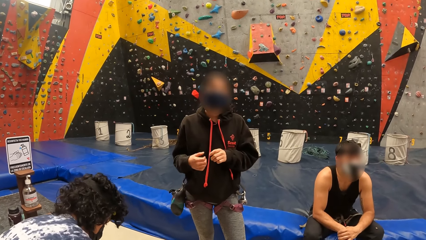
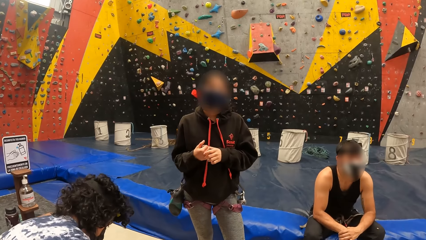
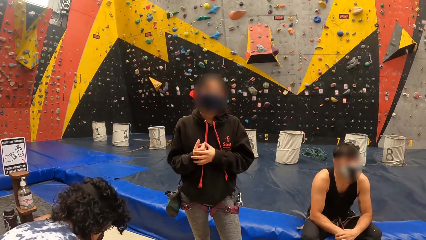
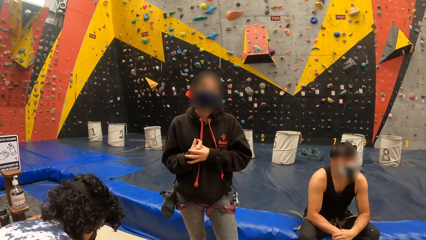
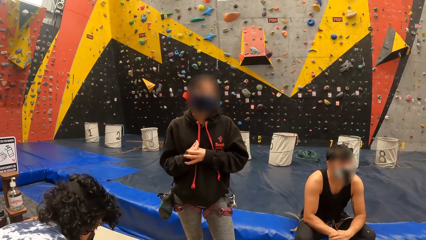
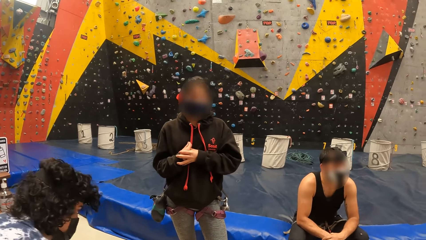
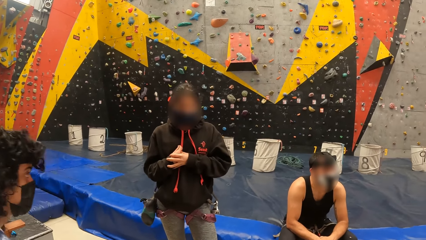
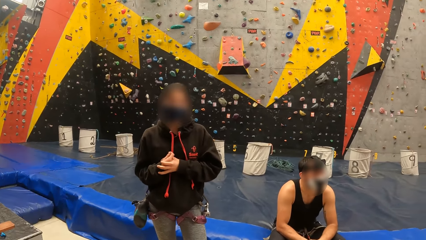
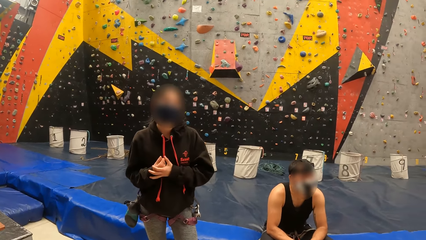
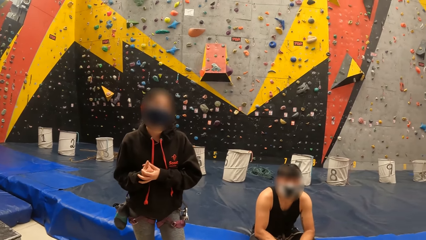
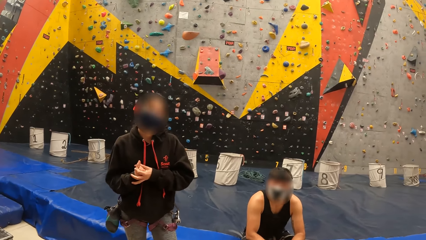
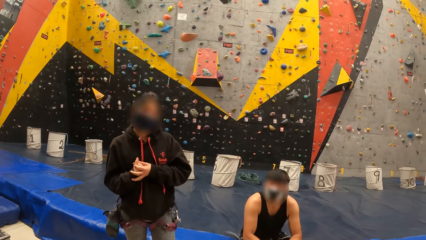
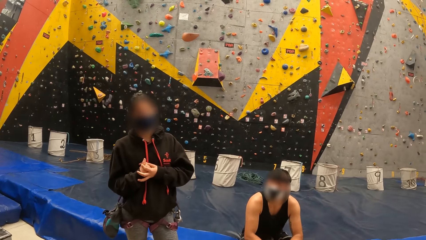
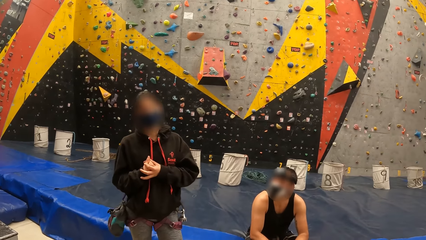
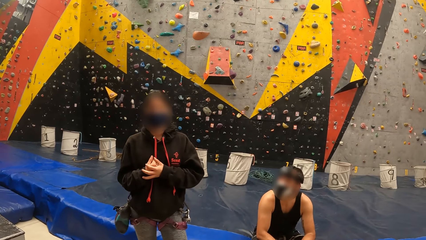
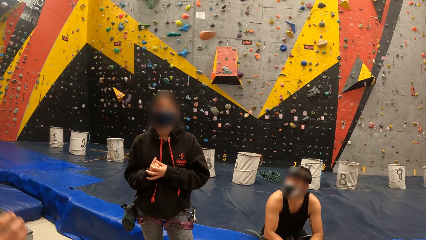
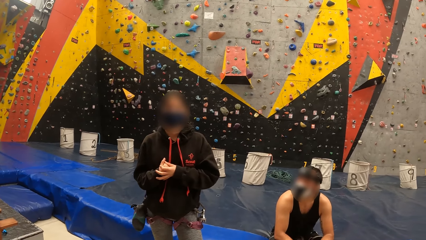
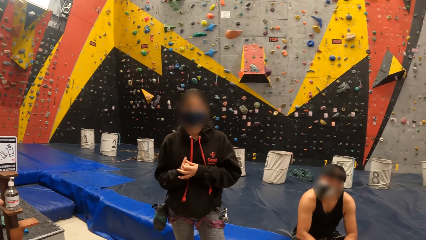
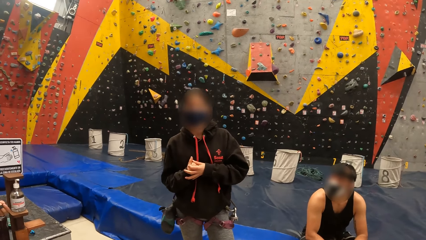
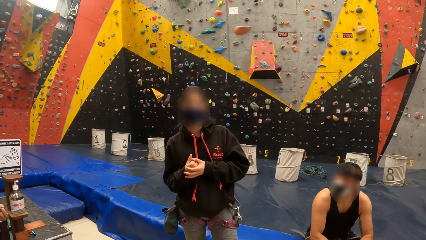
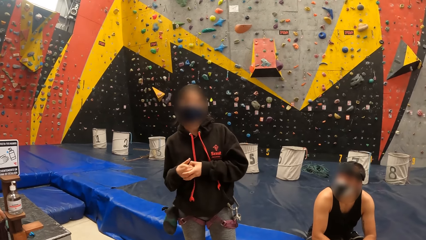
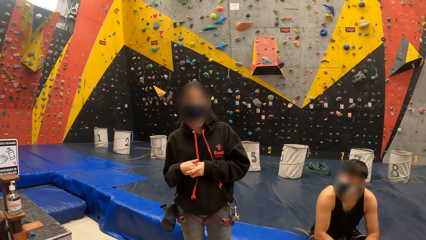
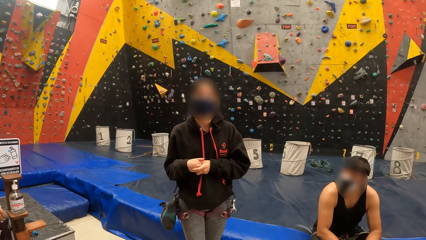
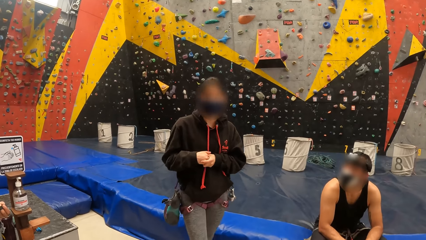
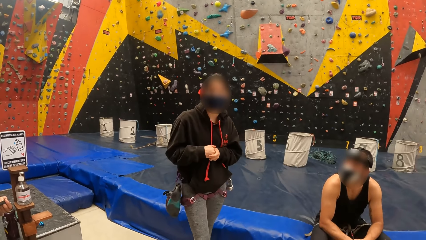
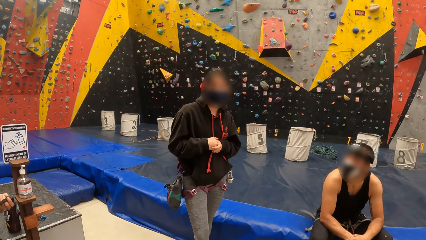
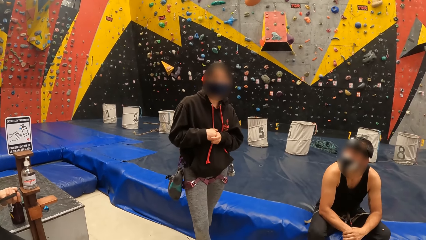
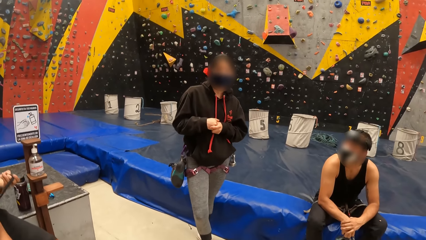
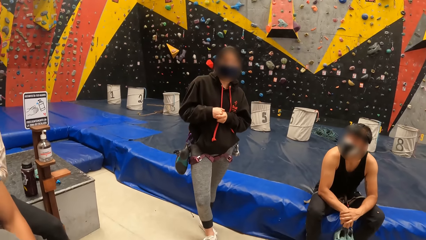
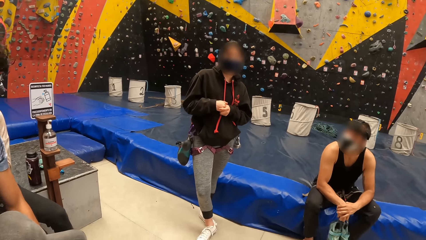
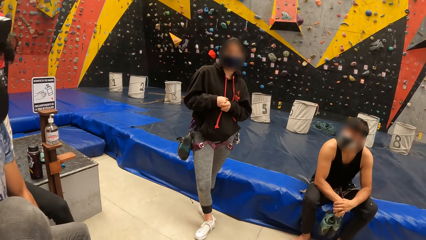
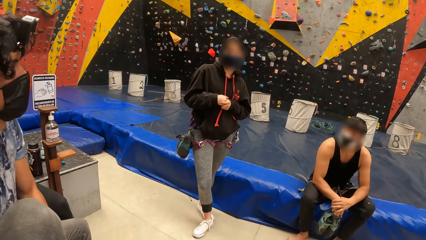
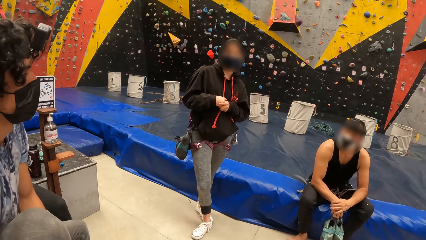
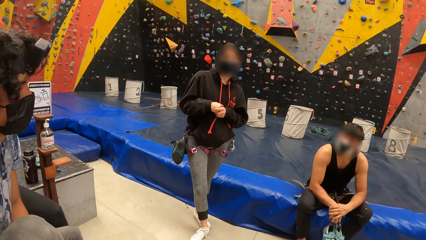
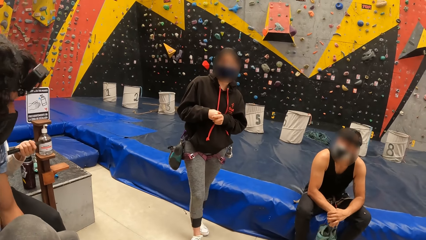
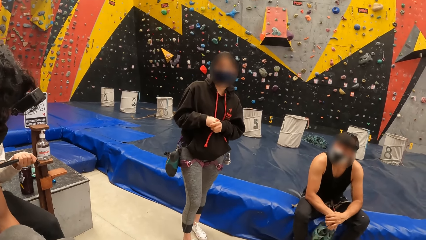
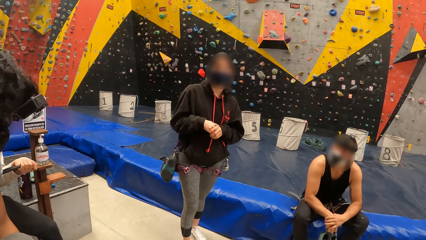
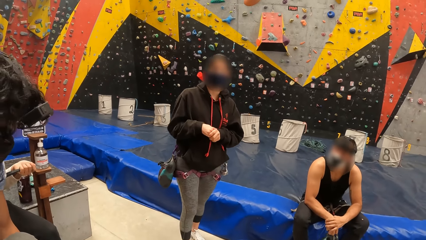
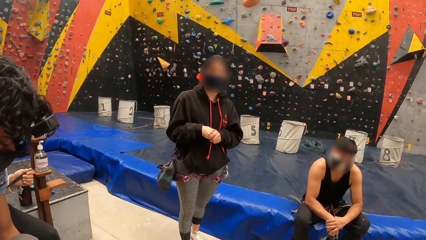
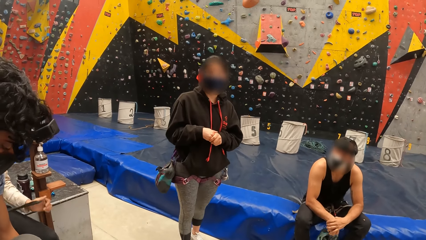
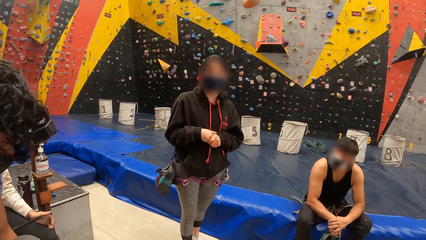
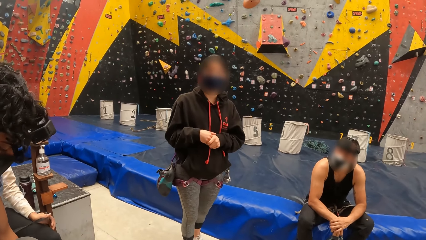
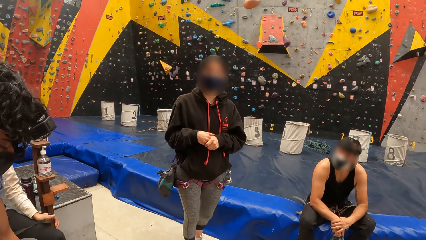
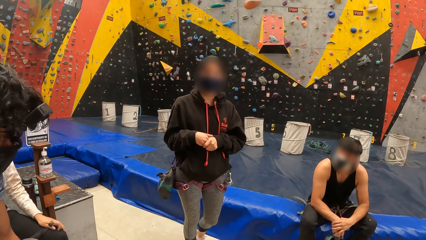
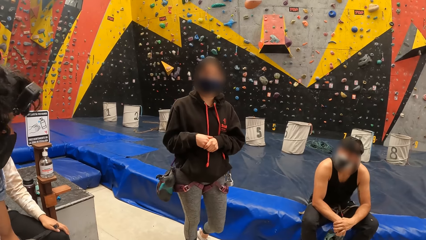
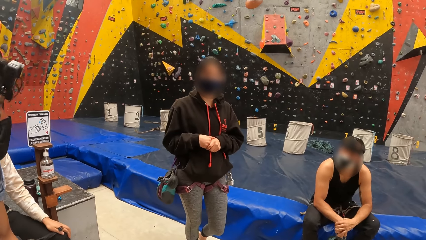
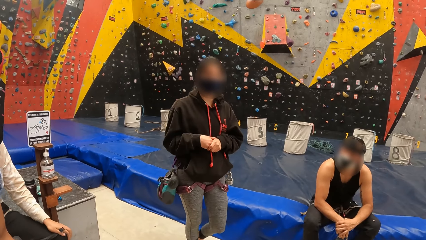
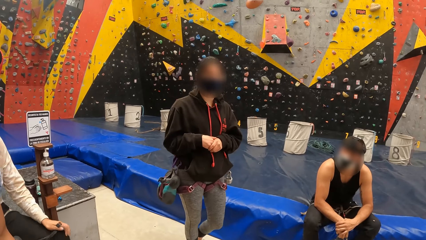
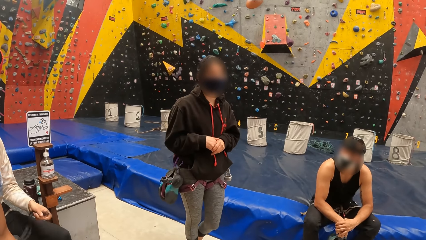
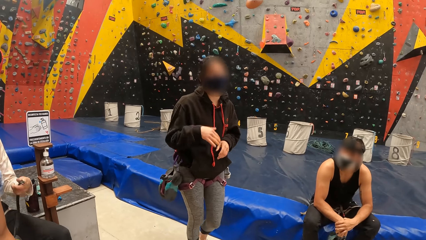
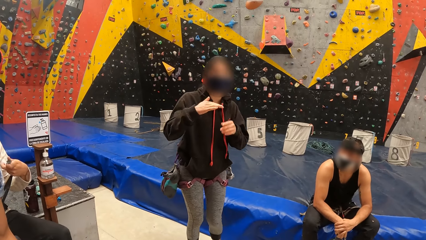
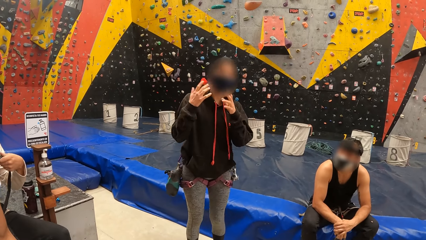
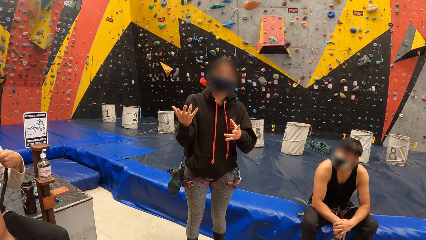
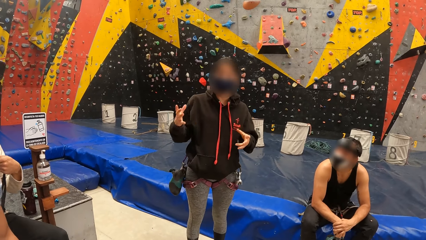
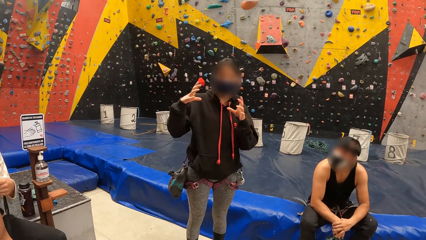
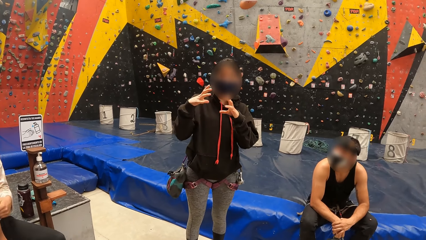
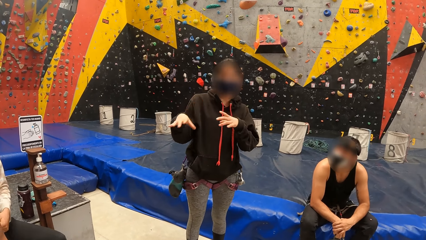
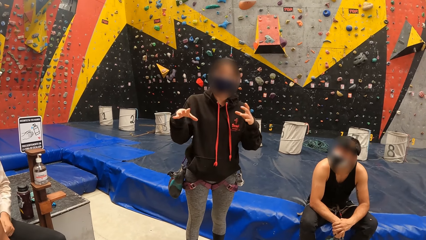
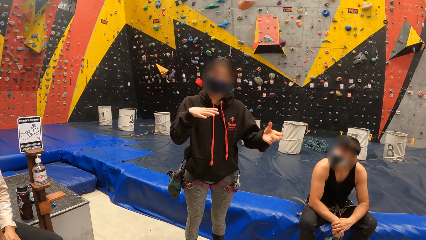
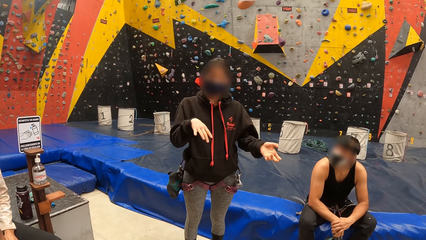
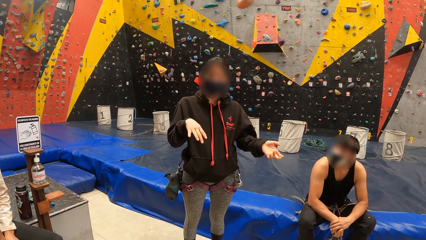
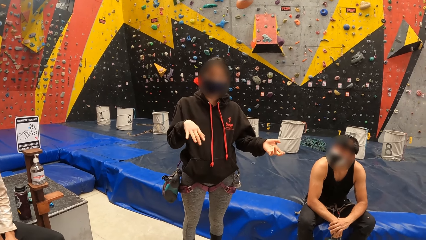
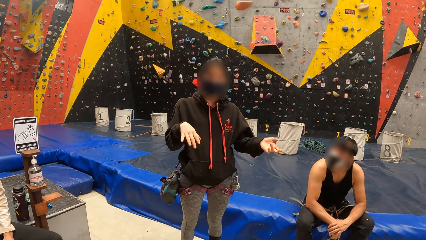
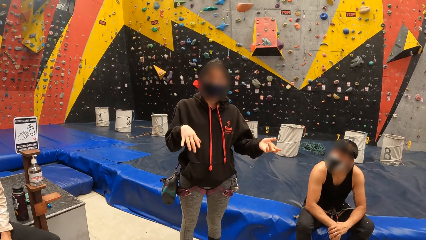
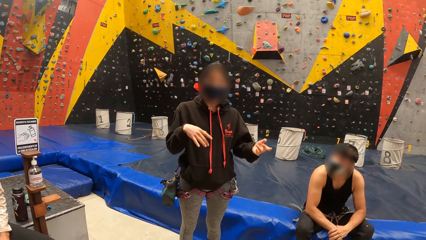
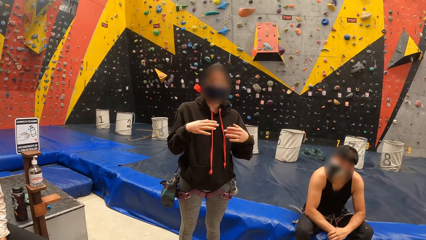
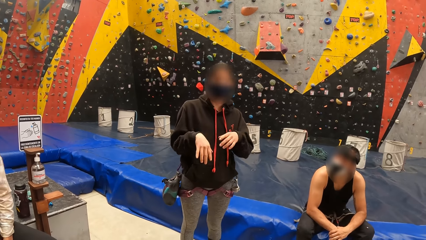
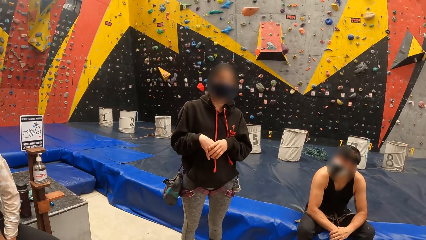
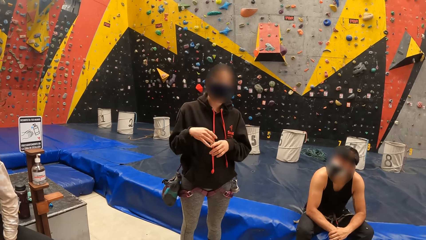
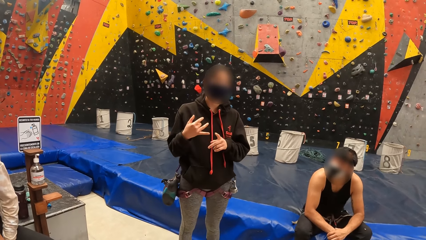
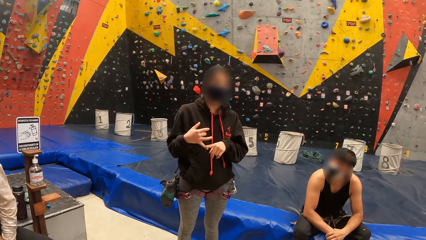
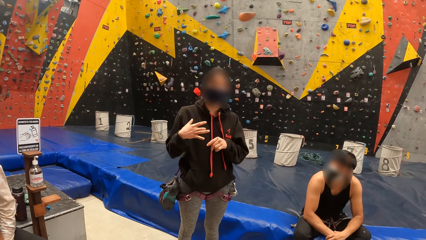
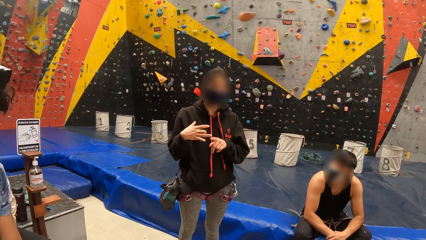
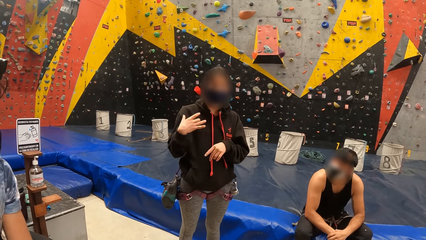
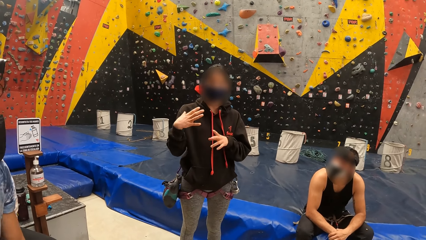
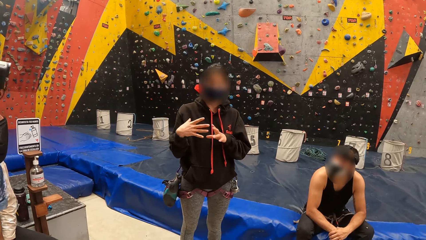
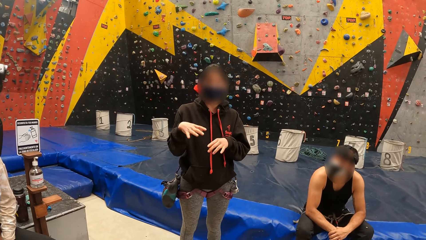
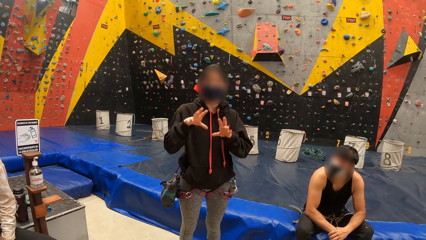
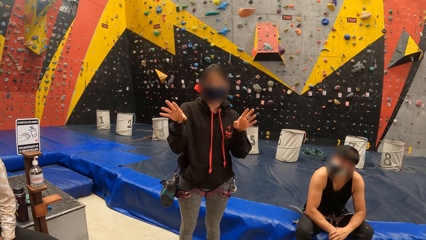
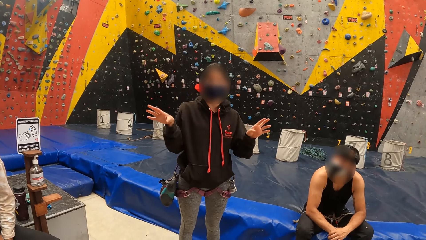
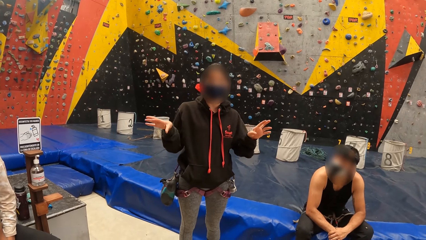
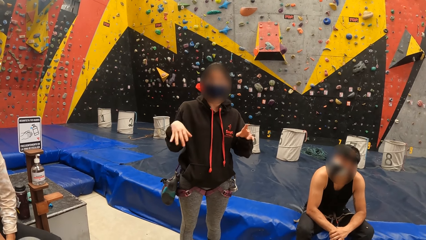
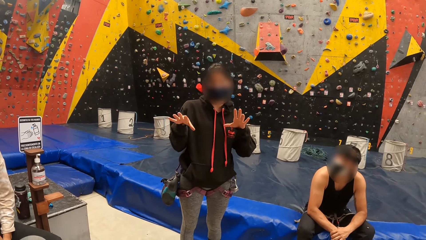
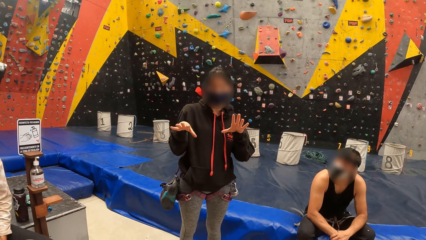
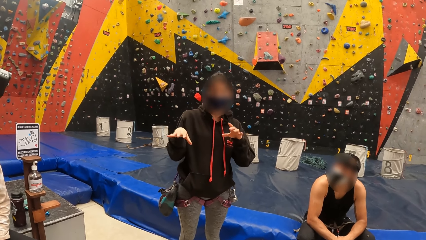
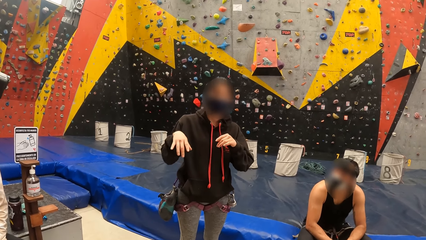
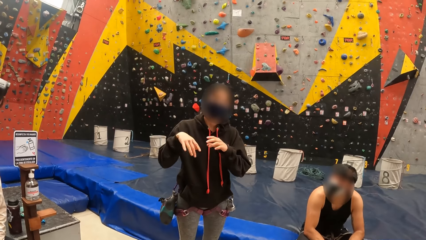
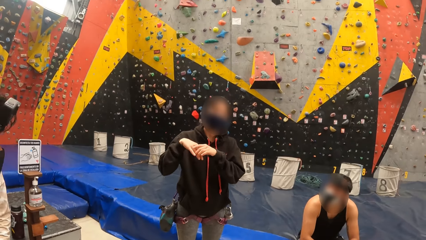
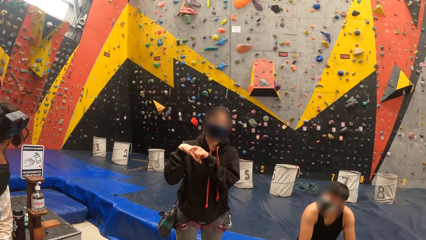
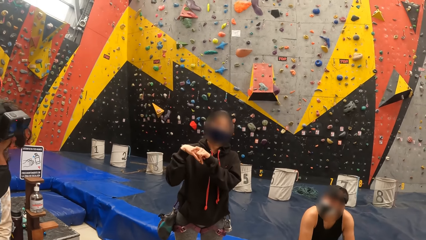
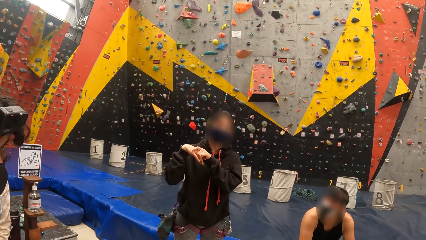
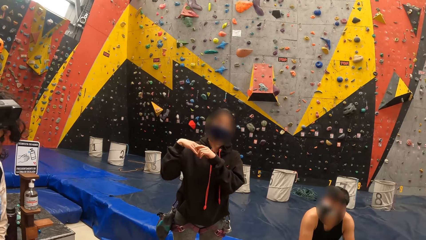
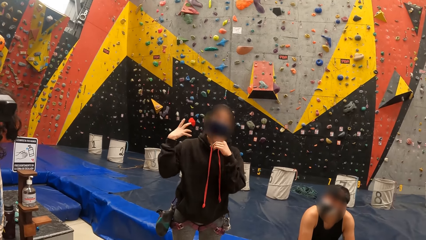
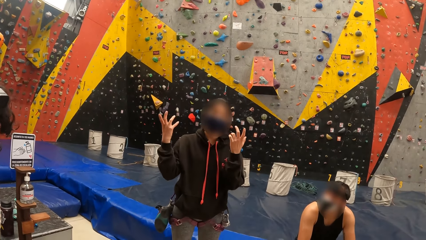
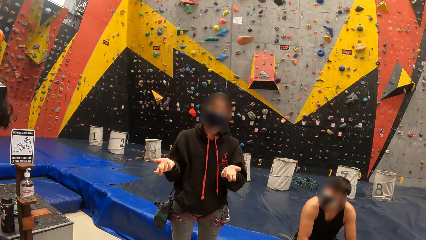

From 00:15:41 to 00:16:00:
A person holds both hands. The person gestures with both hands. The camera wearer looks in front.
